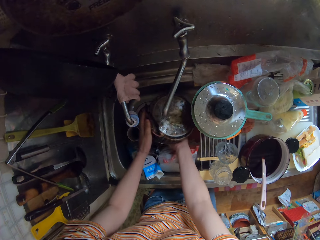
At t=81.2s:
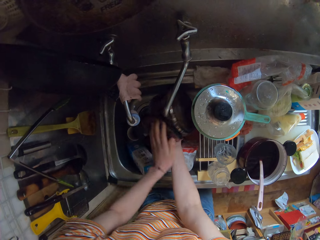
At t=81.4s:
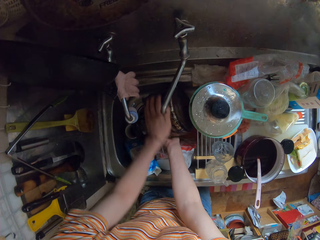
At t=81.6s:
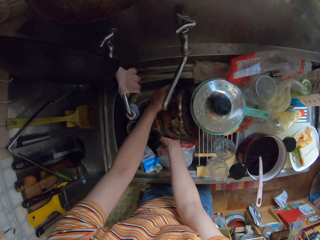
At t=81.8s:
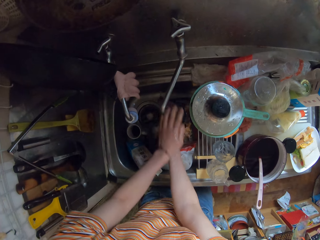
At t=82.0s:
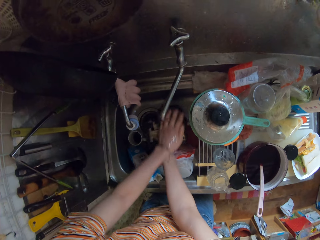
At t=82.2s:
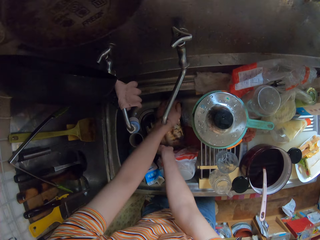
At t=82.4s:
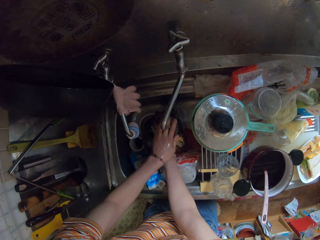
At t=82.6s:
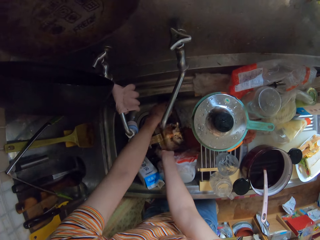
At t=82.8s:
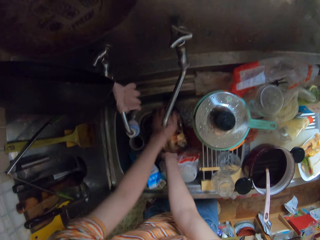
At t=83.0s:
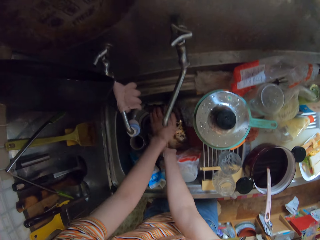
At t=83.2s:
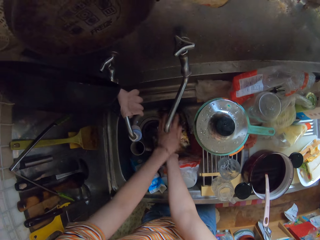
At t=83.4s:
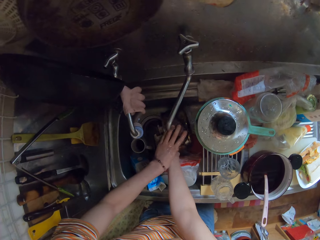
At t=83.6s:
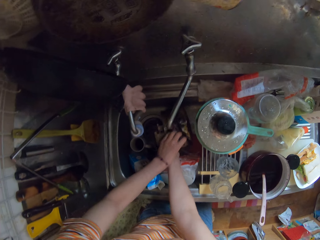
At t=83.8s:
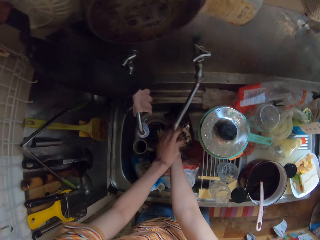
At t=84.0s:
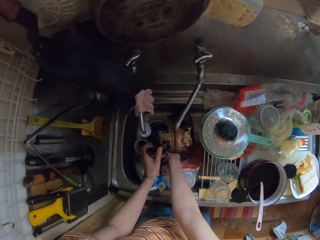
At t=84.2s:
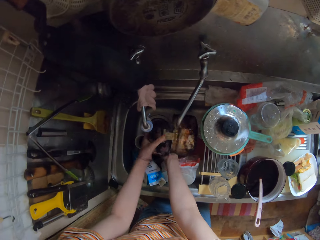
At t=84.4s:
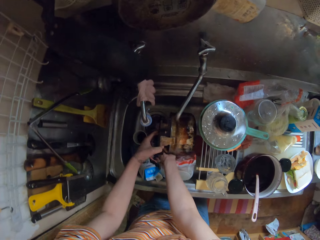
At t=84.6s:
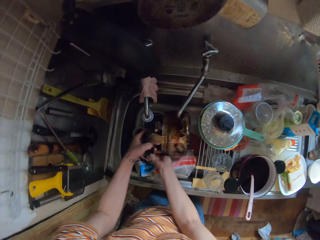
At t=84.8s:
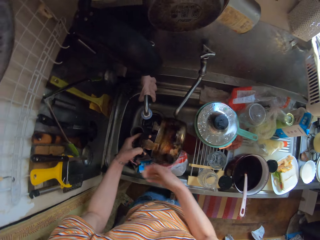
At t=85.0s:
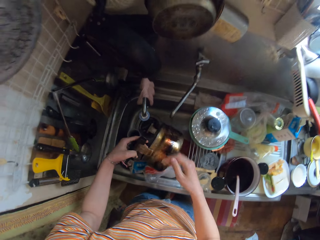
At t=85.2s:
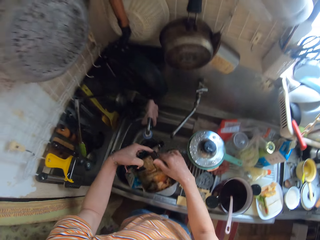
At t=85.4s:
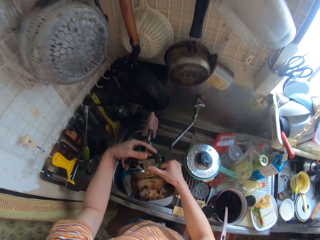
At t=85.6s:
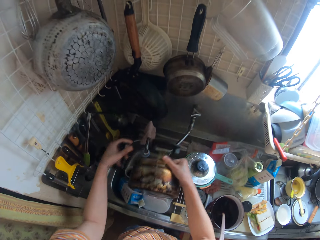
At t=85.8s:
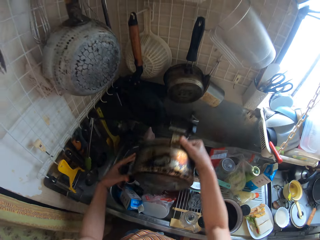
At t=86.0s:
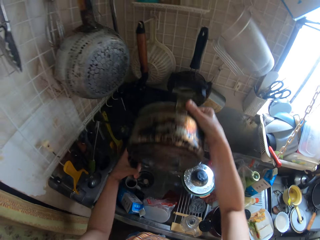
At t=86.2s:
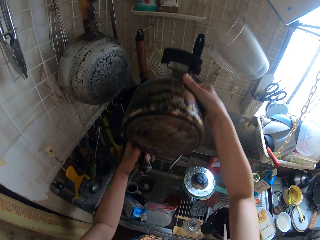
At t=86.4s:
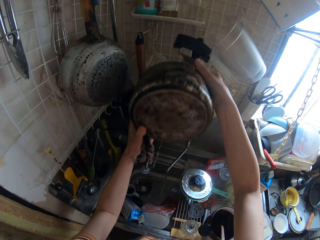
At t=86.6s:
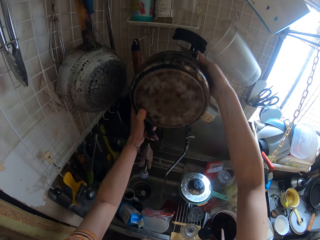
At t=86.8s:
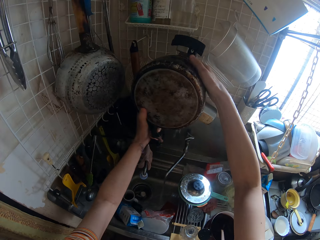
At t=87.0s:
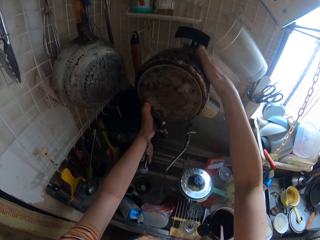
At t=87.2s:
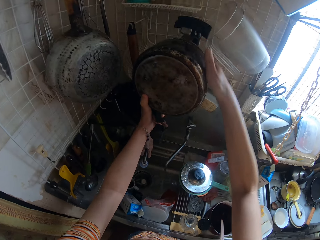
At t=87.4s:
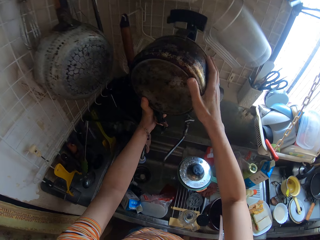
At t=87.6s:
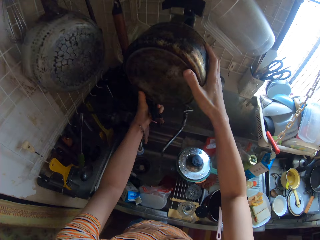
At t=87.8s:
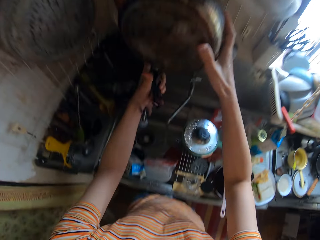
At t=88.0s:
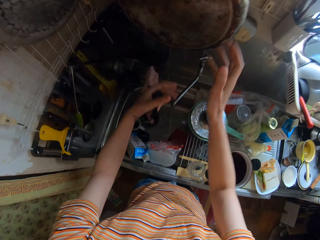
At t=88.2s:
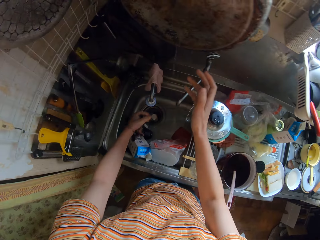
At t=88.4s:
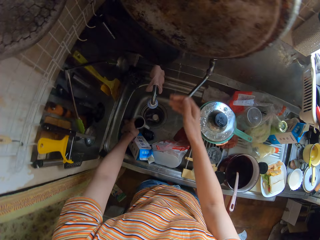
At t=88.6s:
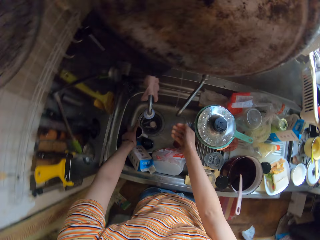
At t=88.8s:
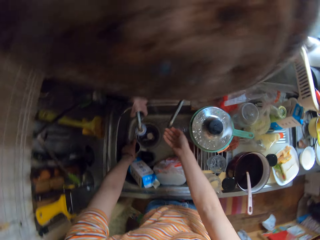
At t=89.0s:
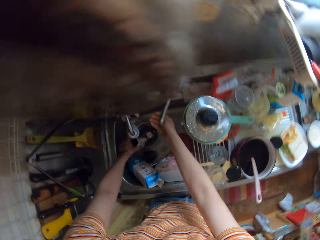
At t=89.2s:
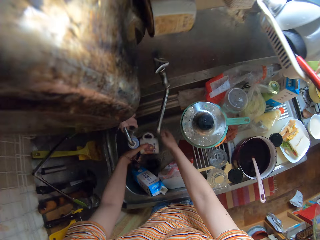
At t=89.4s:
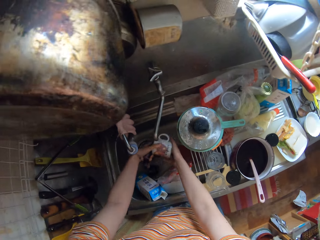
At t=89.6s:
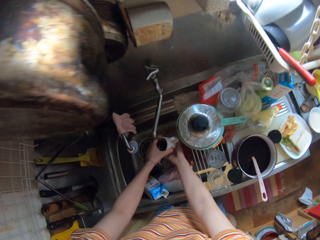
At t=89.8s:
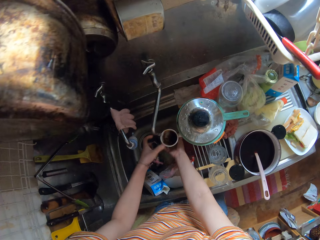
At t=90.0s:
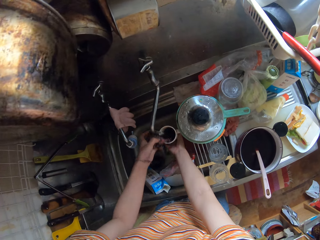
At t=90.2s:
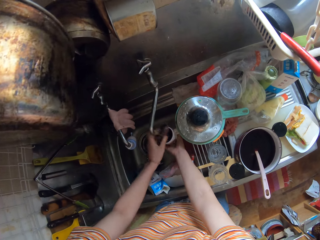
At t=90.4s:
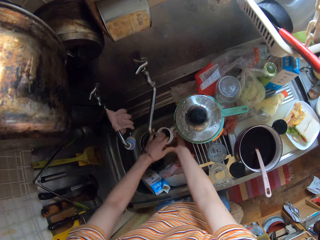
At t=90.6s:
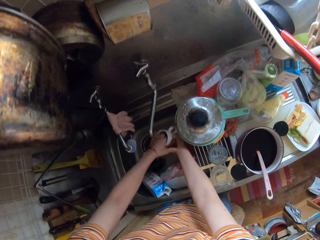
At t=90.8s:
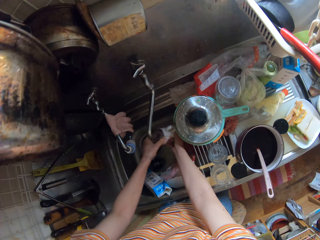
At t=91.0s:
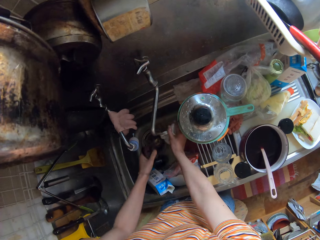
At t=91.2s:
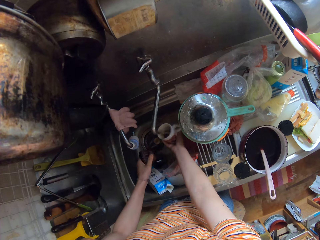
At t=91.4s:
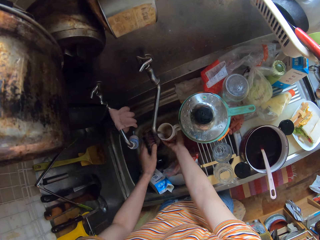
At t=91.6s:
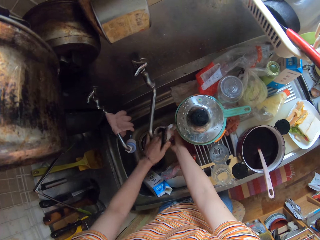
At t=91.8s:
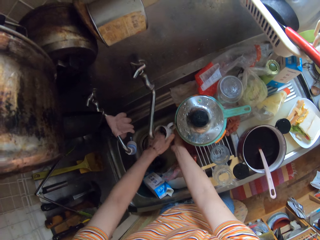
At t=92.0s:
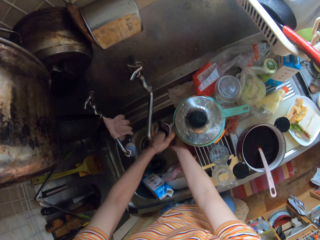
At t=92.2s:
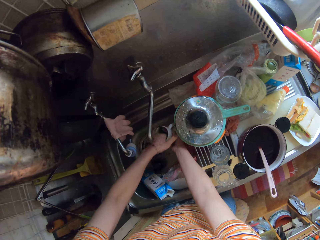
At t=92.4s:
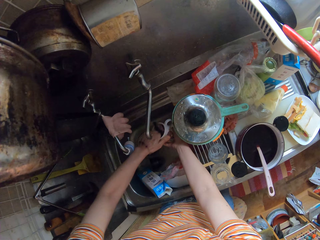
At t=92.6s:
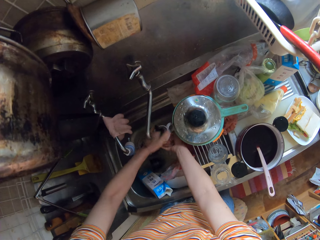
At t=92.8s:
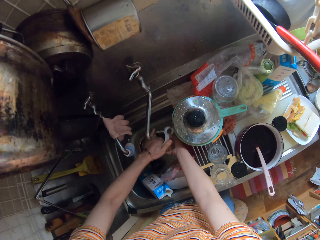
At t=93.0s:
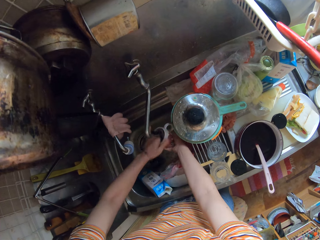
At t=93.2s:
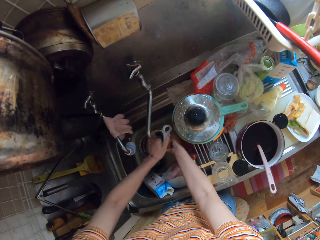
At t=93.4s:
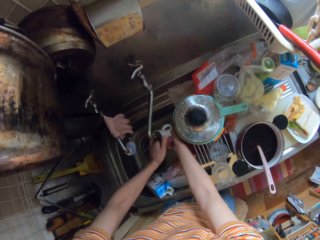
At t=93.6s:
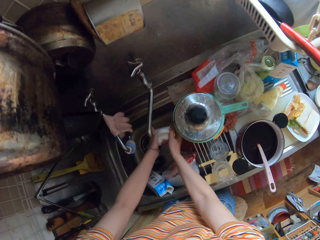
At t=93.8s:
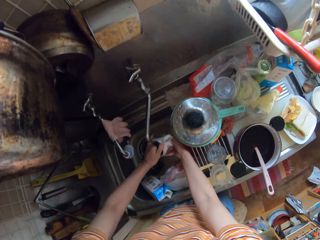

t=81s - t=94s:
The camera wearer carries the pot from the wash sink. They hang the pot on the wall. They wash the cup in the wash sink.

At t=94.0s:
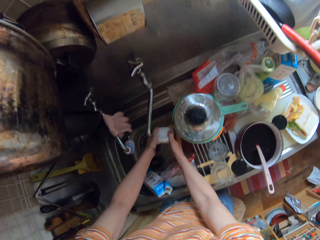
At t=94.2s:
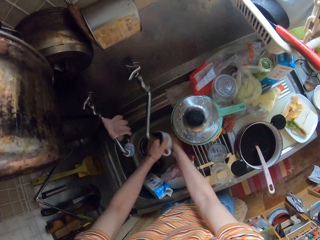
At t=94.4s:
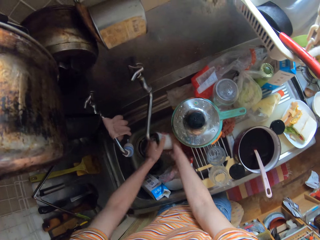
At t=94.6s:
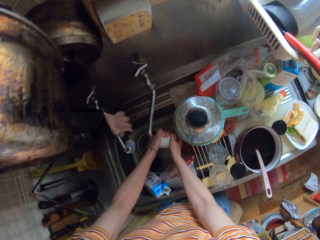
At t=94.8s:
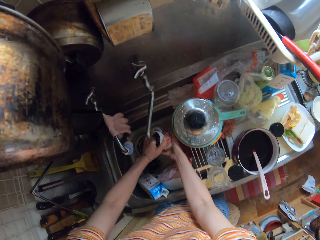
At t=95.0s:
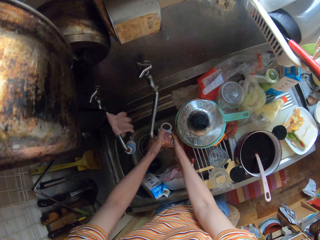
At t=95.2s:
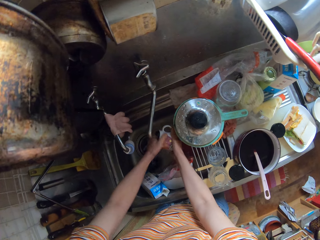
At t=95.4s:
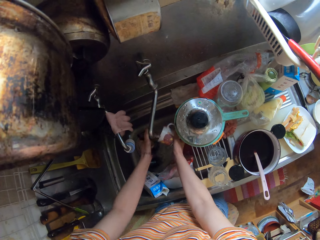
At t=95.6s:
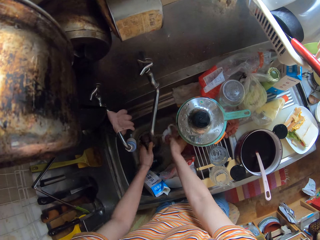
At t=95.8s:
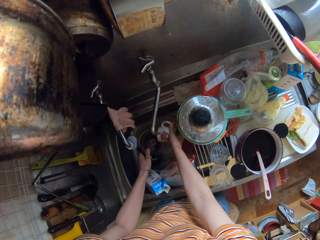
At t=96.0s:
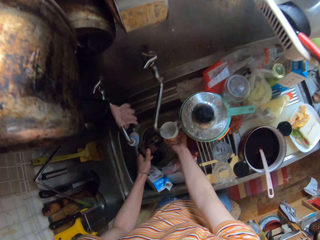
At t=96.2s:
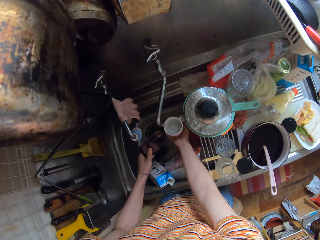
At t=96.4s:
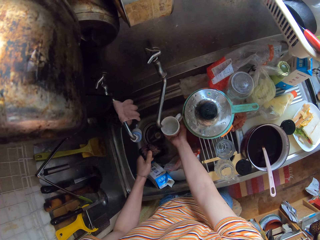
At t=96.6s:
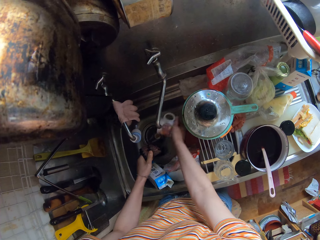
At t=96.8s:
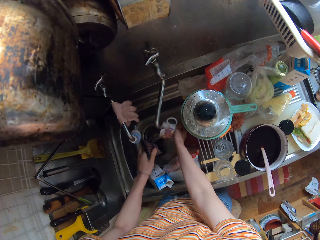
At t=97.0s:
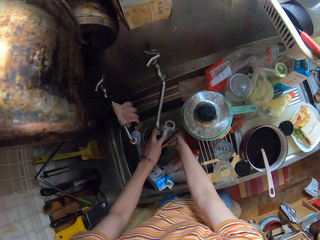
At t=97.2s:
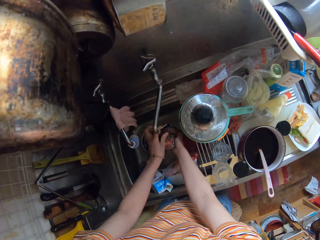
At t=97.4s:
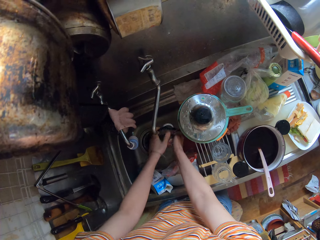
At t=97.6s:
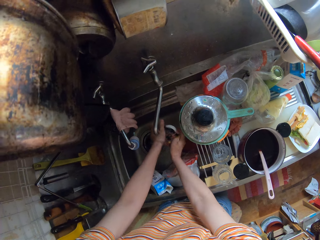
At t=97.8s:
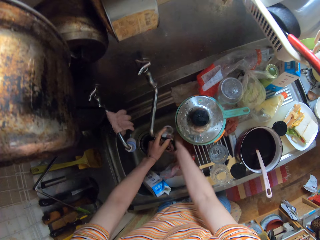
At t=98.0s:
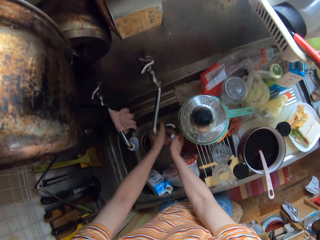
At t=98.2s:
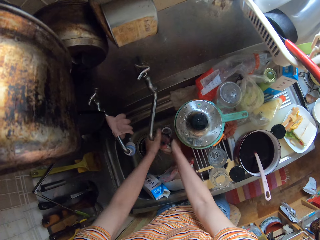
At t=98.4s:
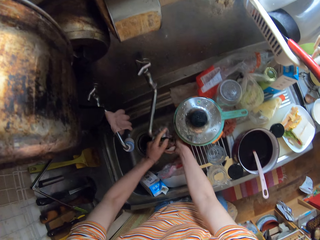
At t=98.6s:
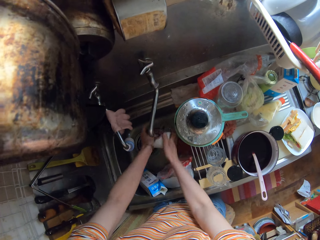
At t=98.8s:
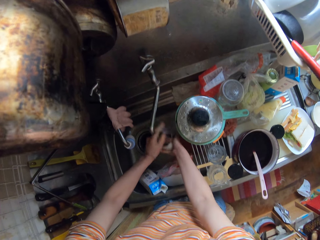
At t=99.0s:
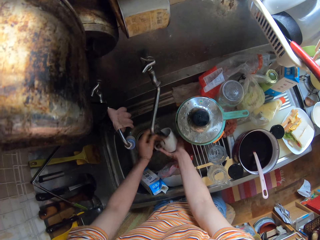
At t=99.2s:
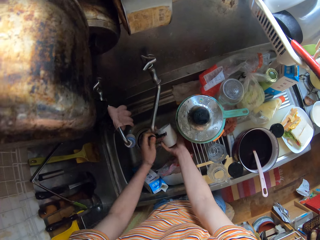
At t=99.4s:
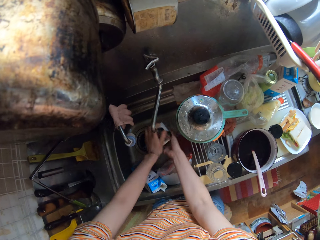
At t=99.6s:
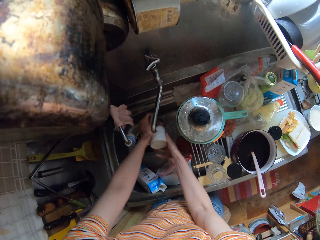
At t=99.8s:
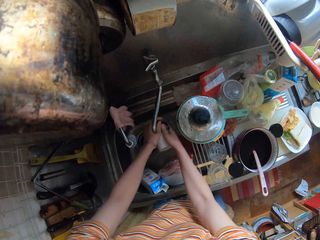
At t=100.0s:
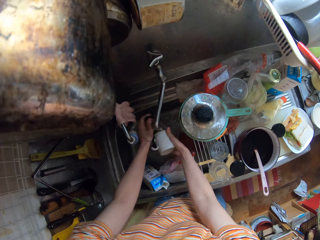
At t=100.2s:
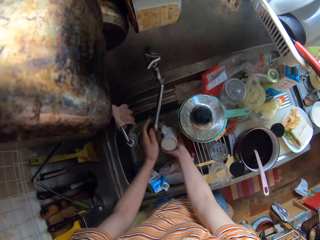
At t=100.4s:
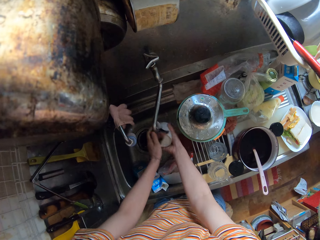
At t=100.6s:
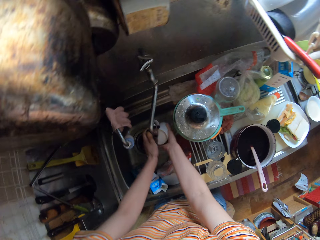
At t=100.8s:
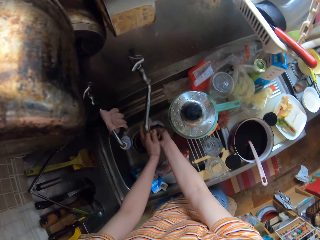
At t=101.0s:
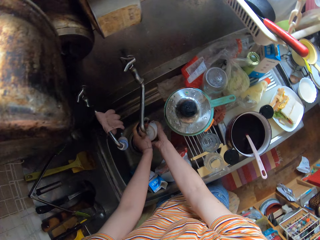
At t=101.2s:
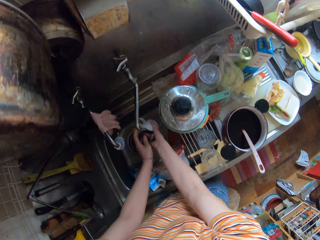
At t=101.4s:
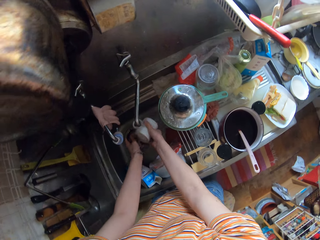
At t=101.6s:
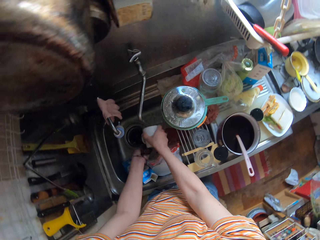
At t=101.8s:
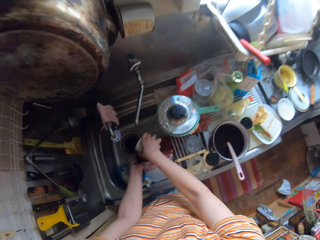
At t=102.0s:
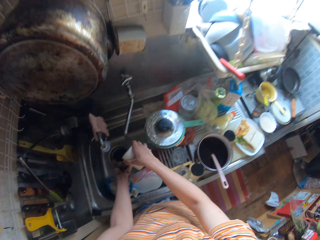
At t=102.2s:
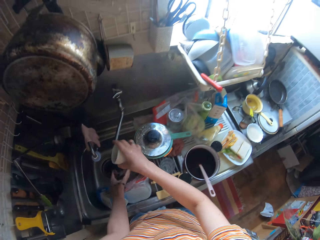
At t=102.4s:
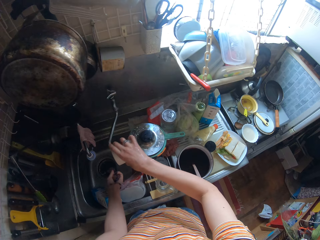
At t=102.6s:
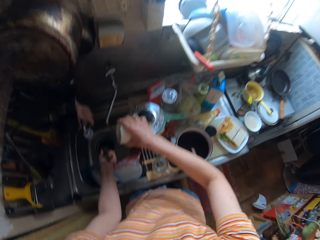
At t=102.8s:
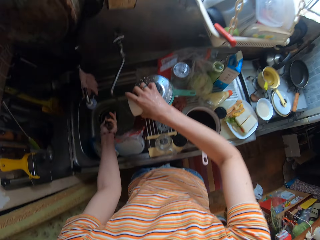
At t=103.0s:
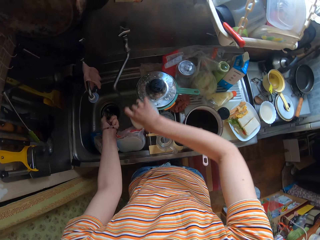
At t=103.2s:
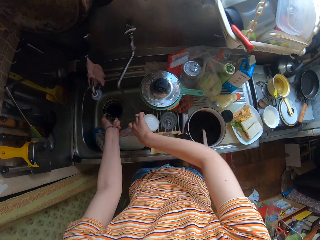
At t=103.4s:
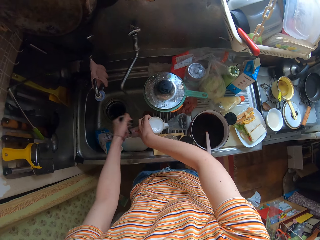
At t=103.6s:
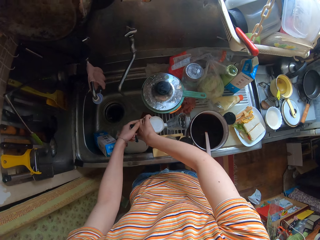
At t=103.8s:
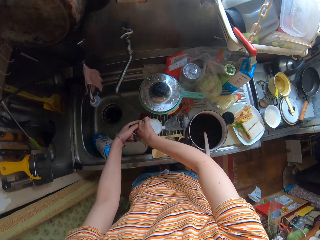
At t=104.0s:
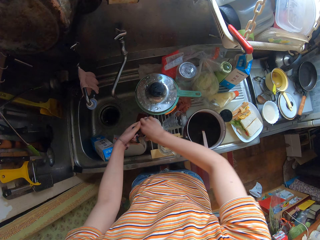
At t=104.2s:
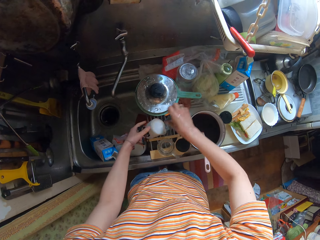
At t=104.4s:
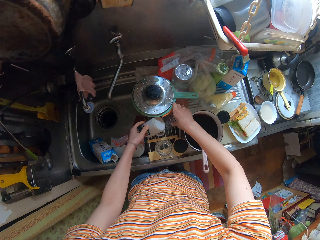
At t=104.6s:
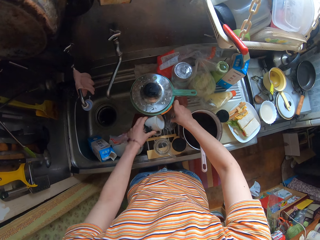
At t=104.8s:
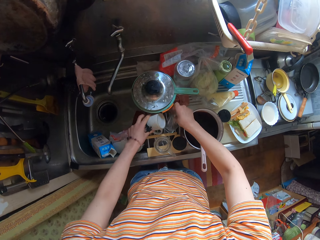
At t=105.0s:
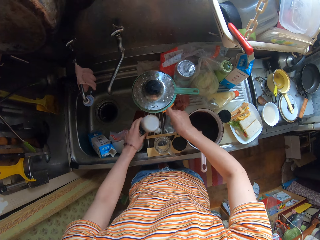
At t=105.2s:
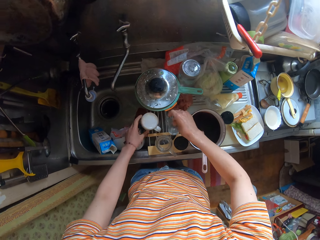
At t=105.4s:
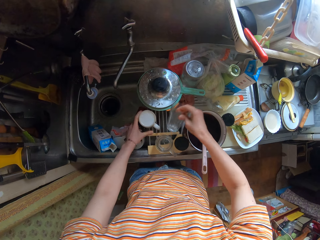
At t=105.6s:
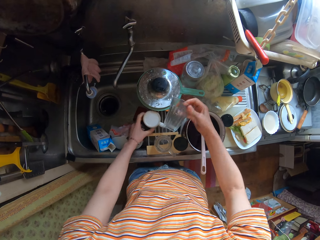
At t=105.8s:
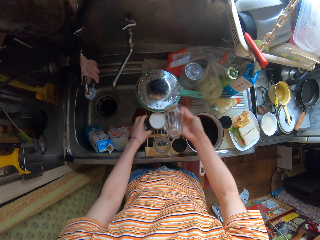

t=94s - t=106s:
The camera wearer washes the cup with the sponge in the wash sink. They squeeze the sponge in the wash sink. They drop the cup on the kitchen surface and adjust the cups on the kitchen surface.
